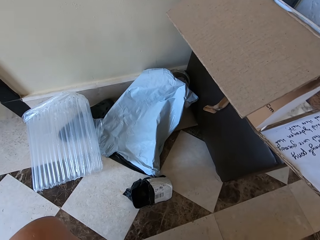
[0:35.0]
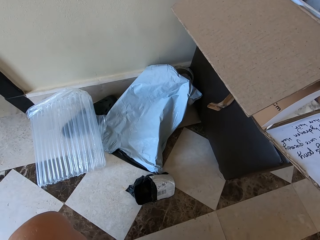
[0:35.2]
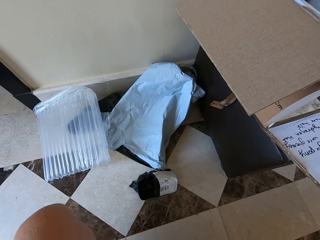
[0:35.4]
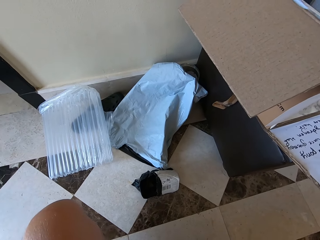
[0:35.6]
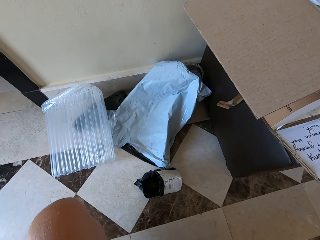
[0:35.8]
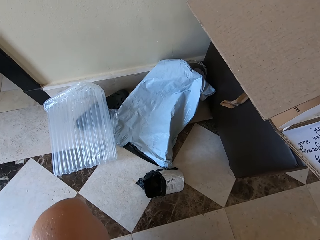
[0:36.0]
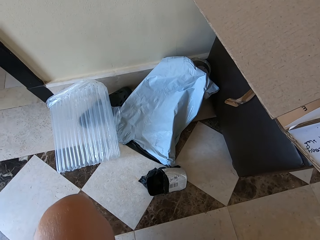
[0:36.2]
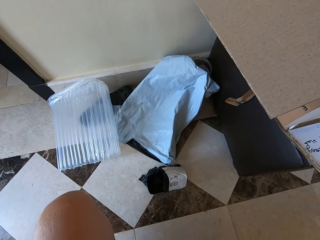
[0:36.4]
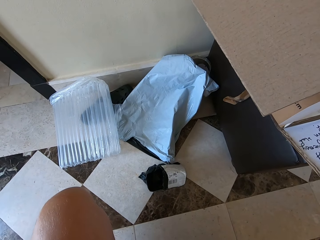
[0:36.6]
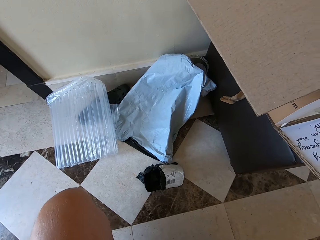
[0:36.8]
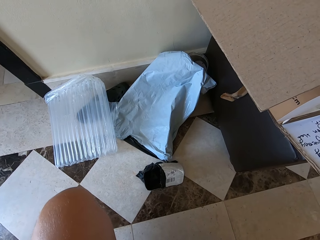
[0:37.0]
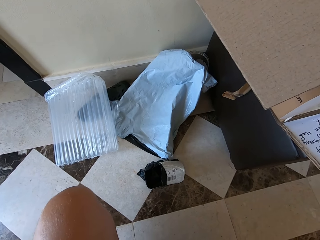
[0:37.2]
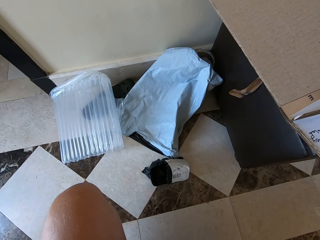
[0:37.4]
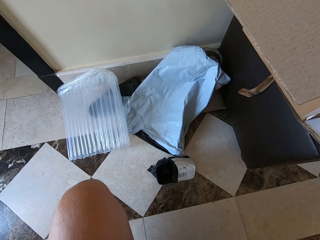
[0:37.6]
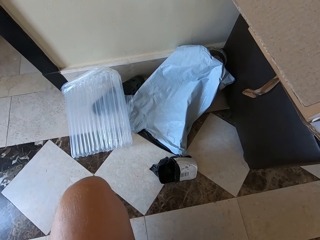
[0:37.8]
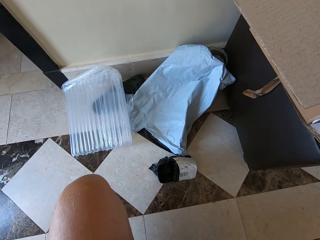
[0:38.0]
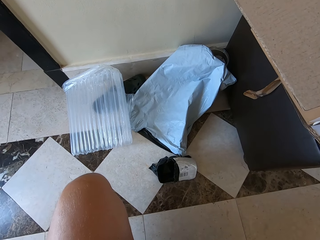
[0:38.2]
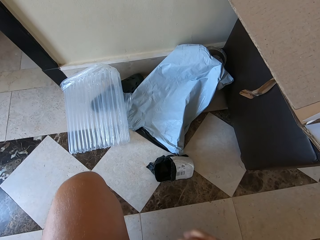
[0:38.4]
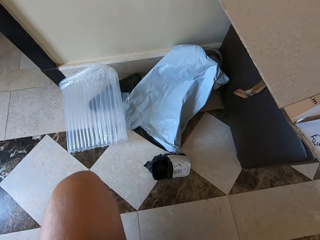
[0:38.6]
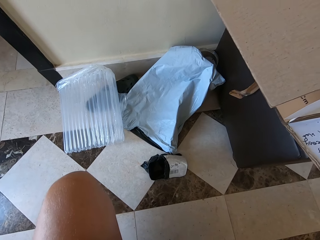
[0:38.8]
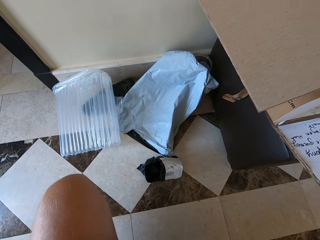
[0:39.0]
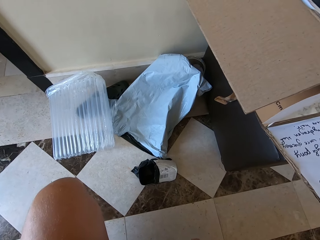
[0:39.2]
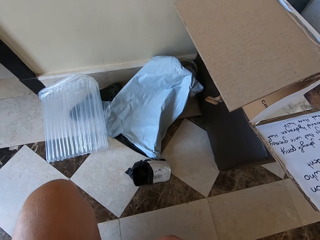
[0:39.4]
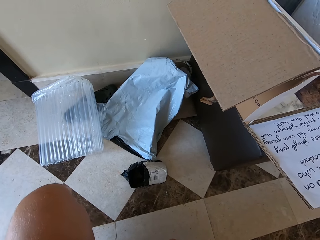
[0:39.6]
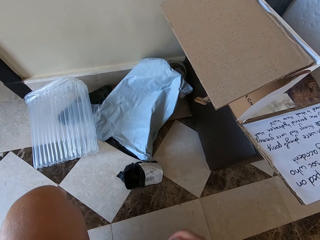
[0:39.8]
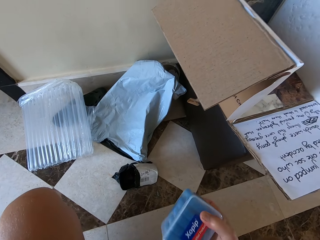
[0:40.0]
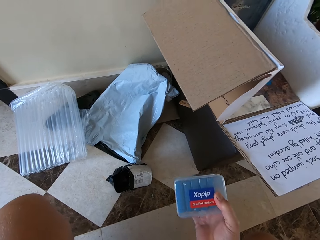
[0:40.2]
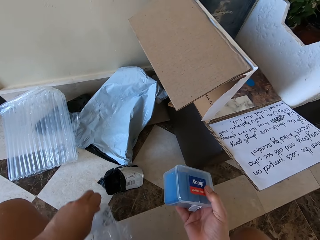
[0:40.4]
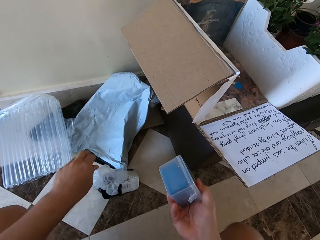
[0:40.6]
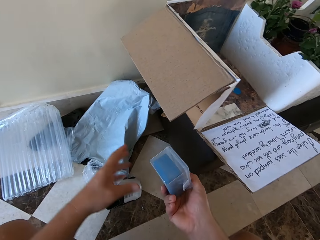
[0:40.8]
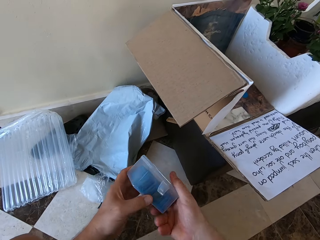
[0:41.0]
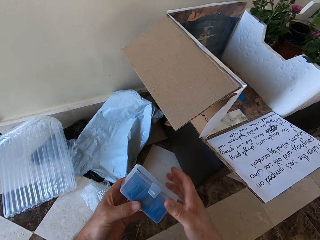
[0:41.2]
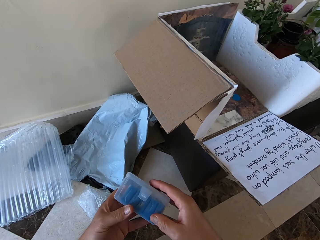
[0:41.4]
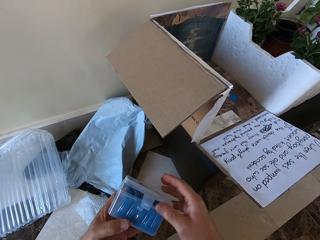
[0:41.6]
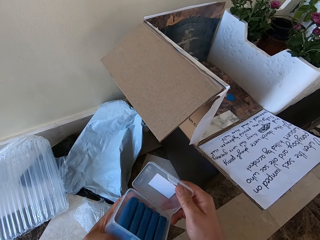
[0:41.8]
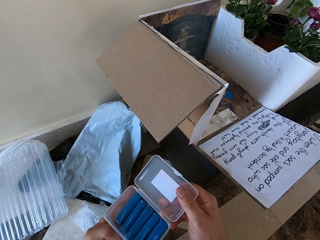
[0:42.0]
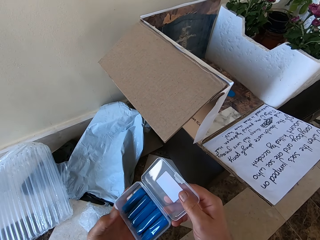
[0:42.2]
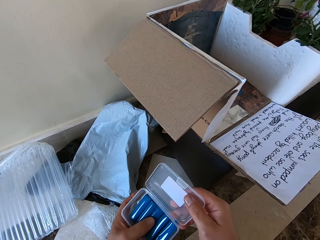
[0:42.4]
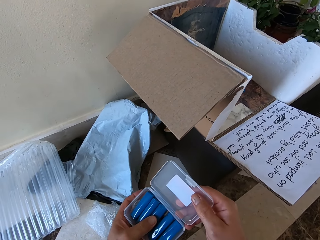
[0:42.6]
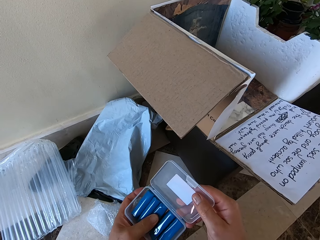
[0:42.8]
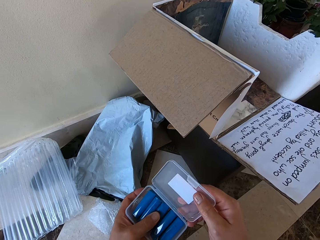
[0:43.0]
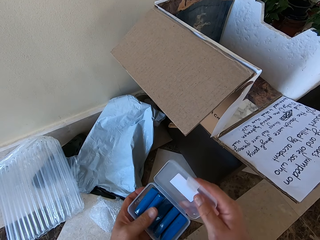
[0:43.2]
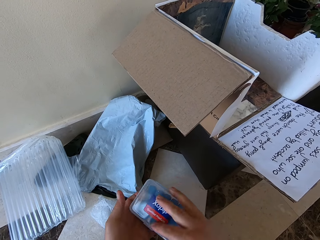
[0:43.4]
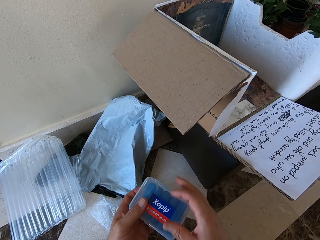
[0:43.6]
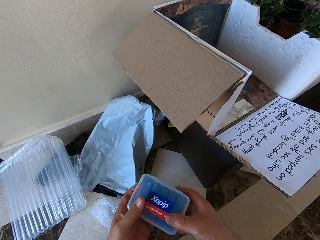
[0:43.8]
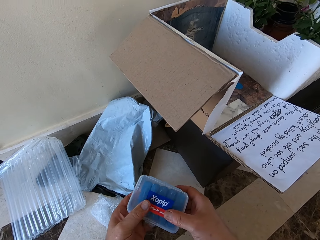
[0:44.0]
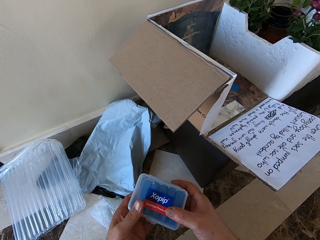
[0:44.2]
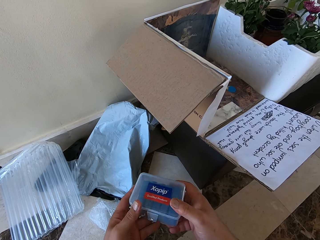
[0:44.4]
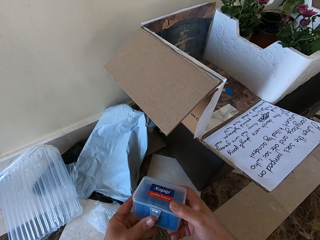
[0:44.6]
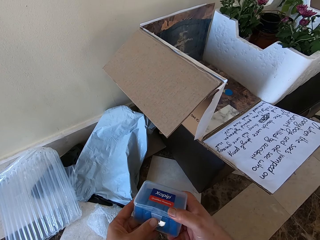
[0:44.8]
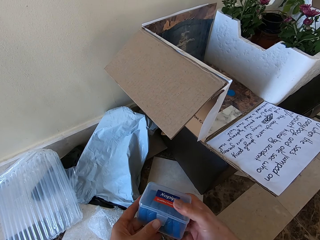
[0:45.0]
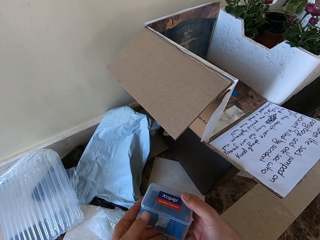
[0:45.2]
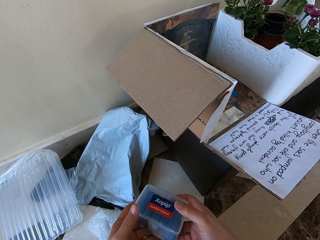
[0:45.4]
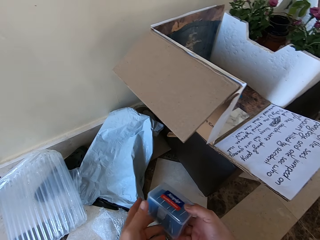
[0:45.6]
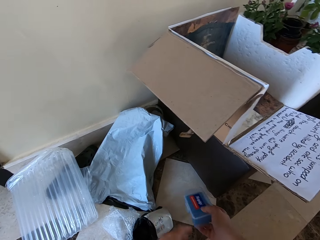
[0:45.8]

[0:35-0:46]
The camera wearer drops a paper bag on the floor. They open a tin and close the tin.

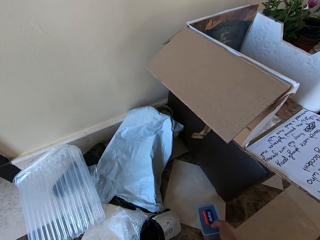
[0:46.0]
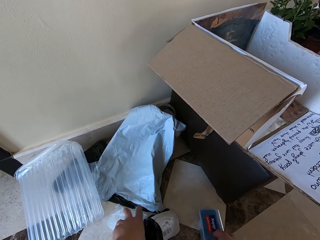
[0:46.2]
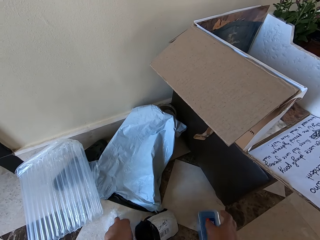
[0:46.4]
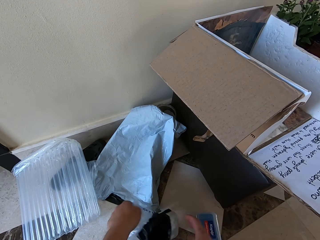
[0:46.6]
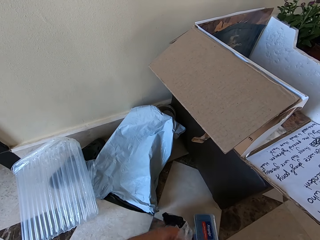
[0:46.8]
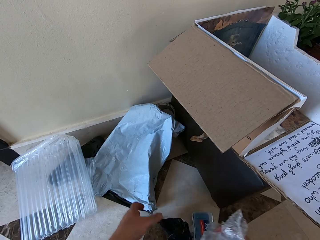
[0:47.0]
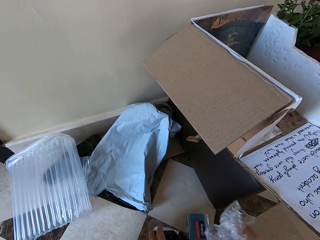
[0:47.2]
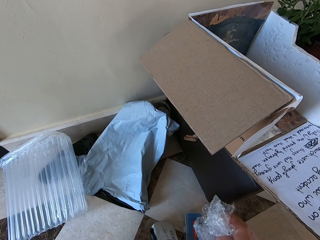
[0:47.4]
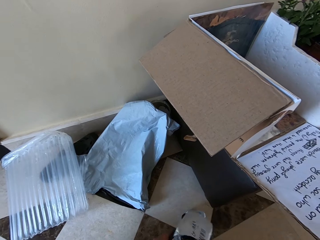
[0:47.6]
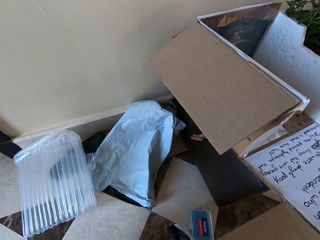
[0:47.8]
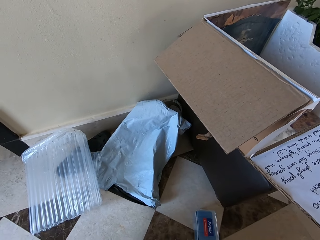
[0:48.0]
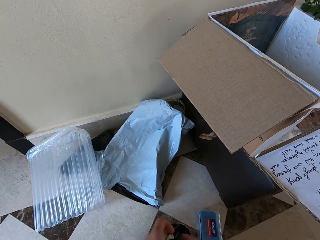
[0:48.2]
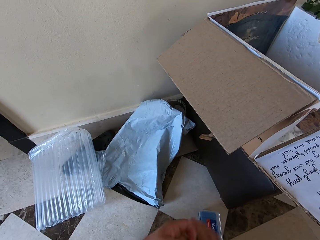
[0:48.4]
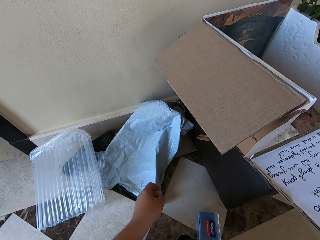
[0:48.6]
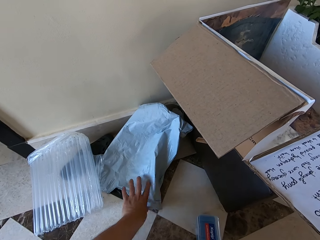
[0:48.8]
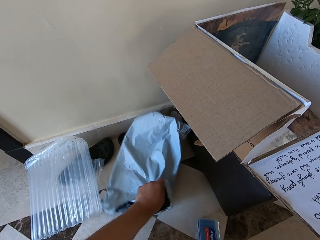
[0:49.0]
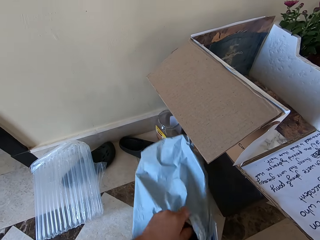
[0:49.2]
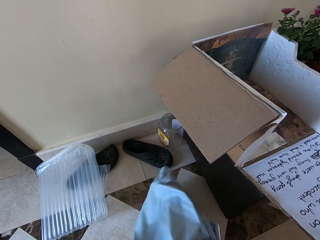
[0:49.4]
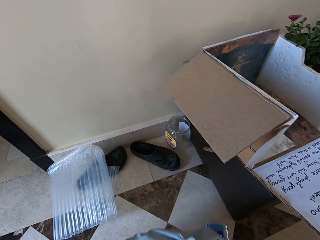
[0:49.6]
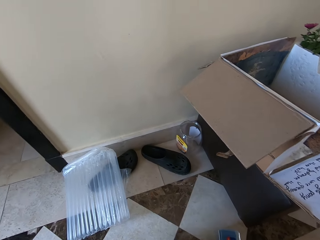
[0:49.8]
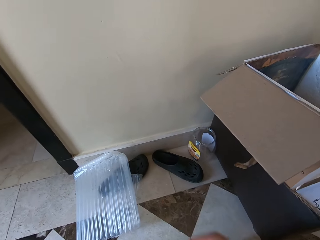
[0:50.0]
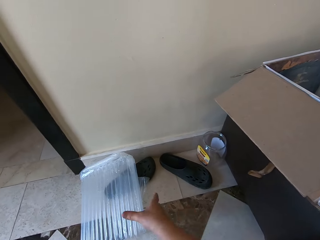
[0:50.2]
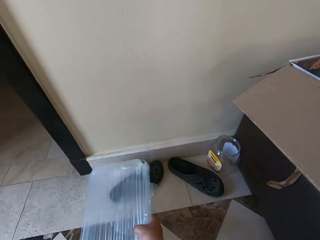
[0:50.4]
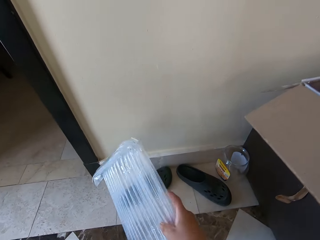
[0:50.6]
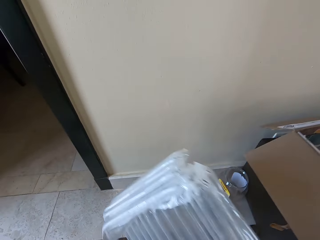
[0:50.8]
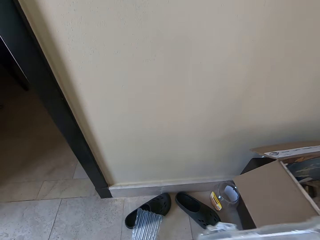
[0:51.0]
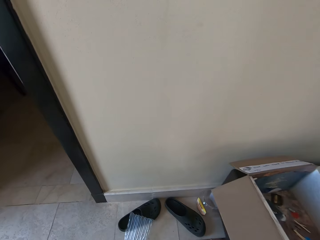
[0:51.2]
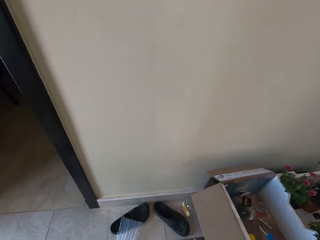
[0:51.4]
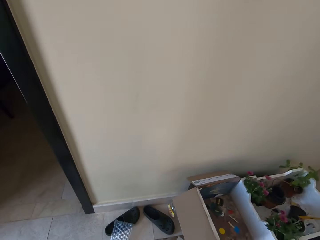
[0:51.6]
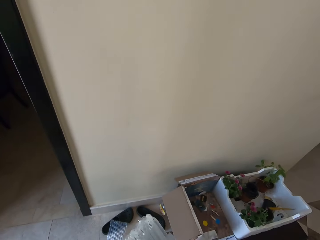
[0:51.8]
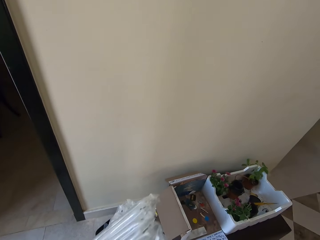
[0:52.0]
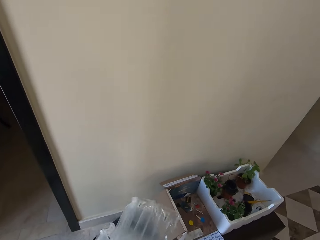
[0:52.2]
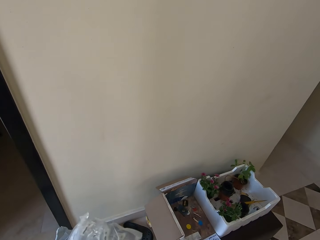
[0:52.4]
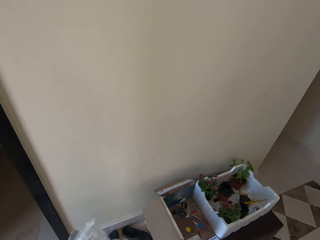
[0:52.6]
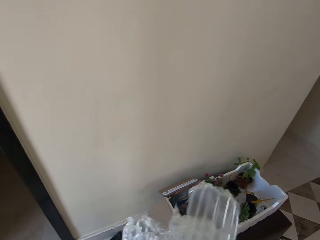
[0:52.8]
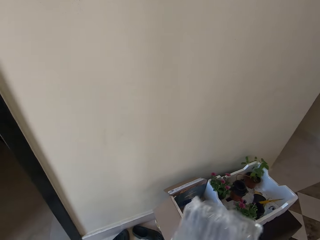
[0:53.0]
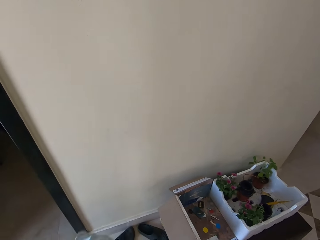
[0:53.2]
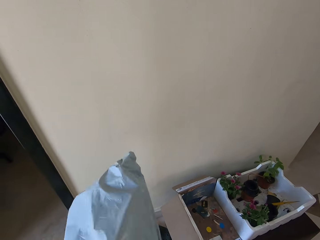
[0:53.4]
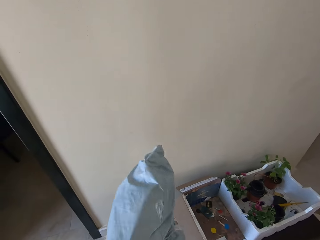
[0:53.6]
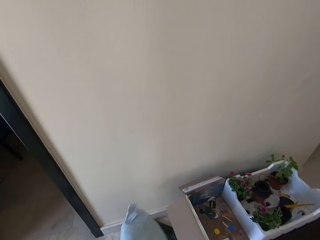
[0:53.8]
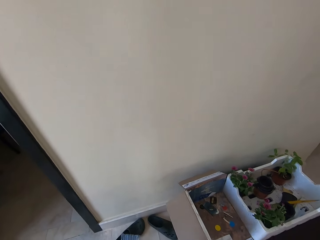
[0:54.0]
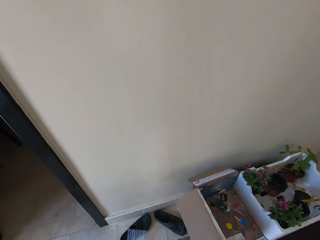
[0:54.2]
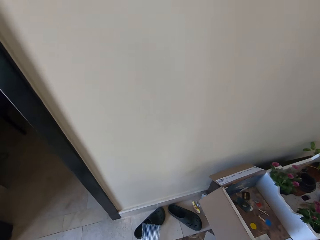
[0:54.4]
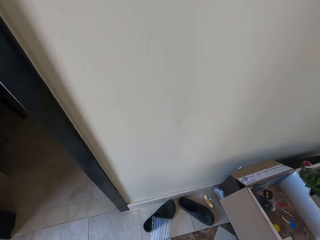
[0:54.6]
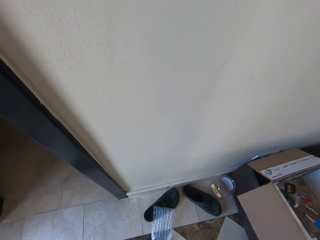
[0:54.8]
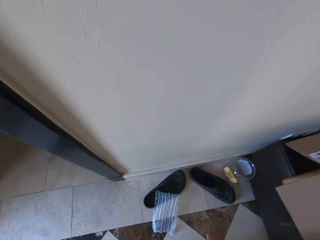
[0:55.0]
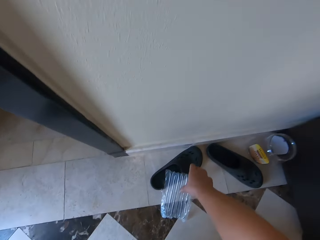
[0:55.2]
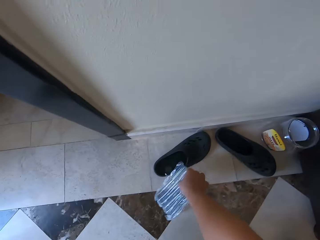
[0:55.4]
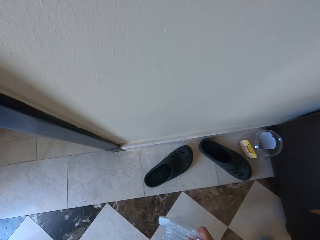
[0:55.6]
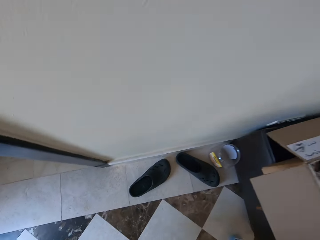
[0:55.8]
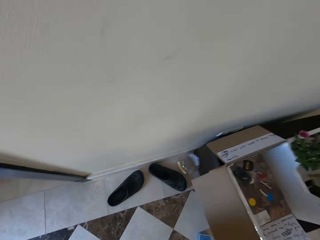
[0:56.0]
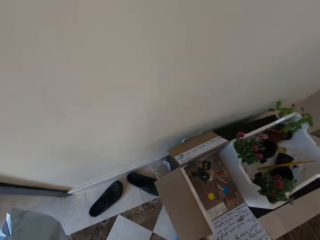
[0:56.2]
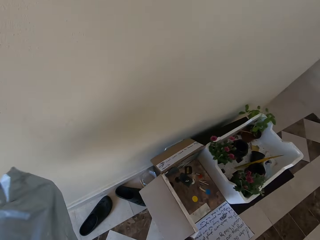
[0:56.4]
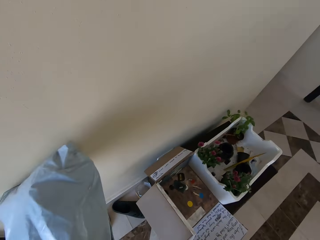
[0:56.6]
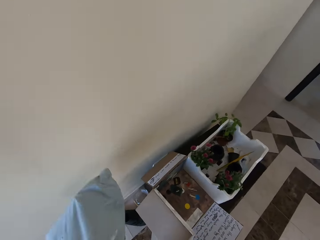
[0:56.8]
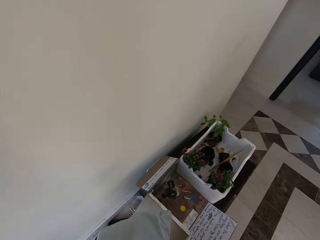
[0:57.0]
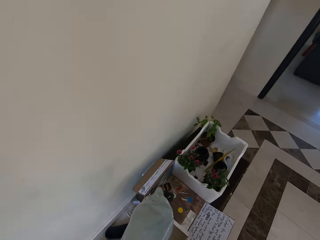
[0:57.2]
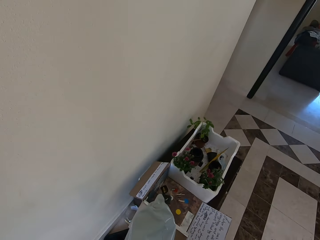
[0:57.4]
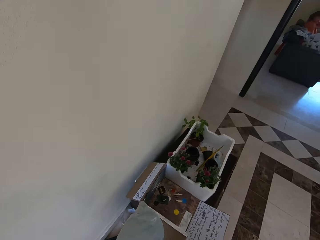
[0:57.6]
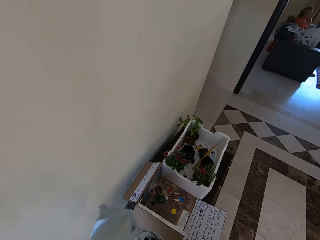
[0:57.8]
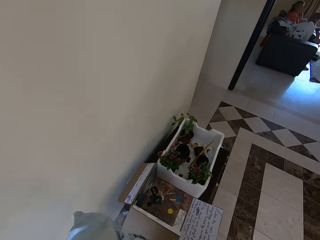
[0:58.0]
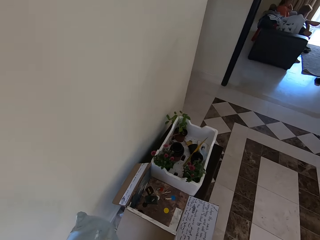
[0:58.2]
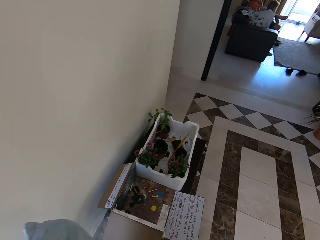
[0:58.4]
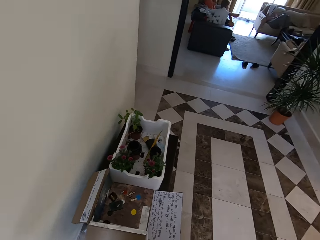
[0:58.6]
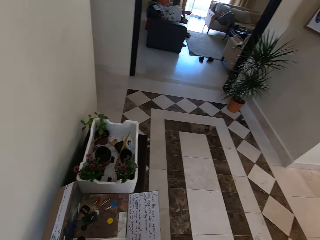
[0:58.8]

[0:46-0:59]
The camera wearer puts a tin on the floor. They pick up a paper bag on the floor. They do it again. They return the small container to the paper. They put the paper bags together. They pick up a nylon on the floor and put the nylon in a paper bag. They pick up the nylon on the floor and put the nylon in the paper bag.
